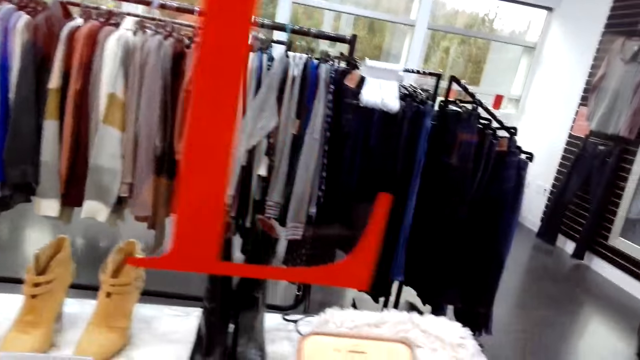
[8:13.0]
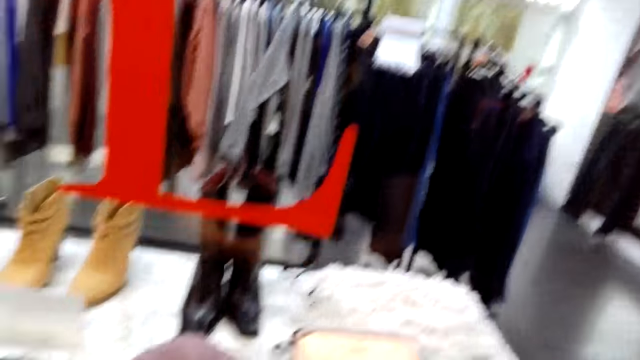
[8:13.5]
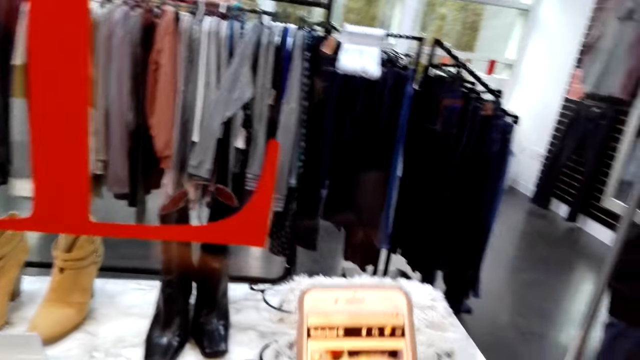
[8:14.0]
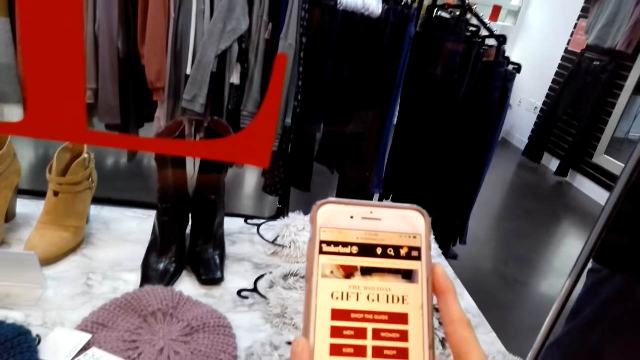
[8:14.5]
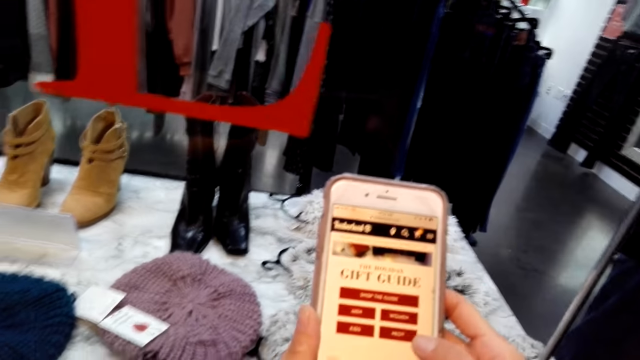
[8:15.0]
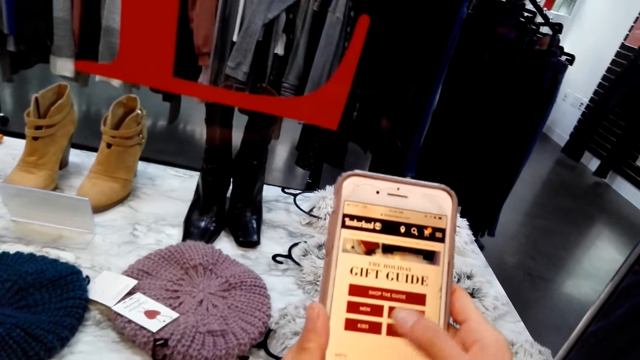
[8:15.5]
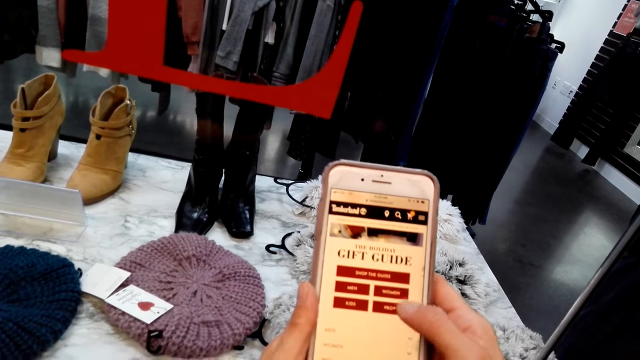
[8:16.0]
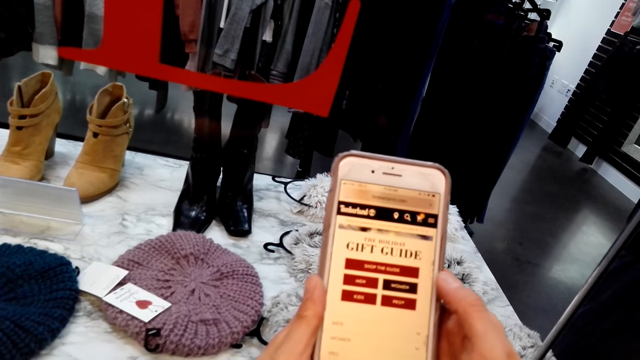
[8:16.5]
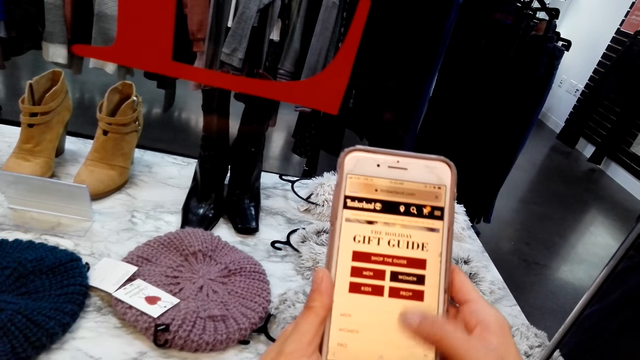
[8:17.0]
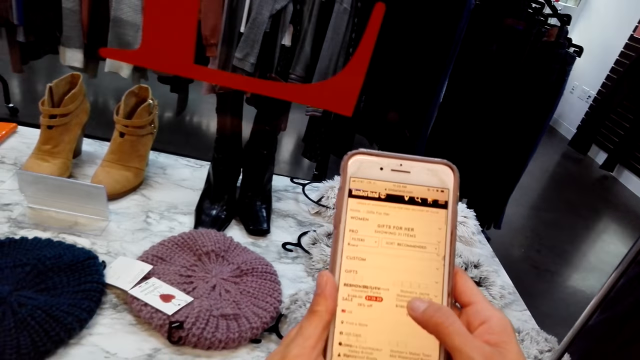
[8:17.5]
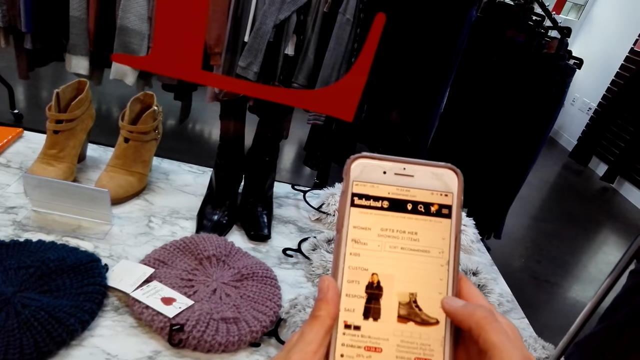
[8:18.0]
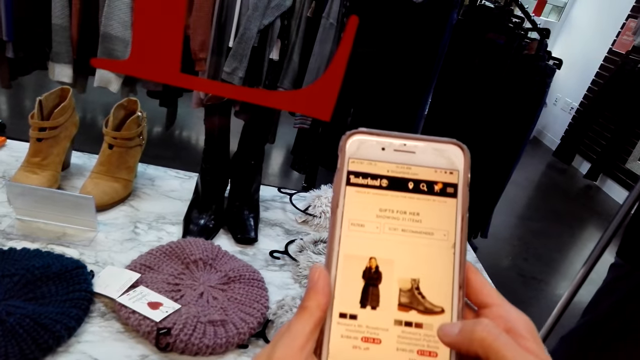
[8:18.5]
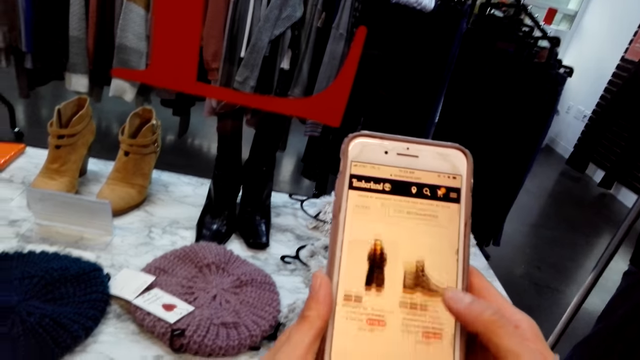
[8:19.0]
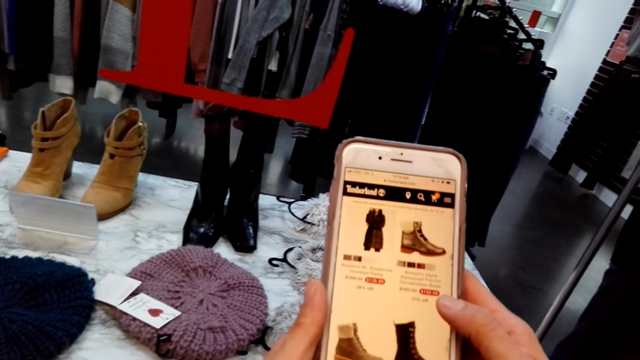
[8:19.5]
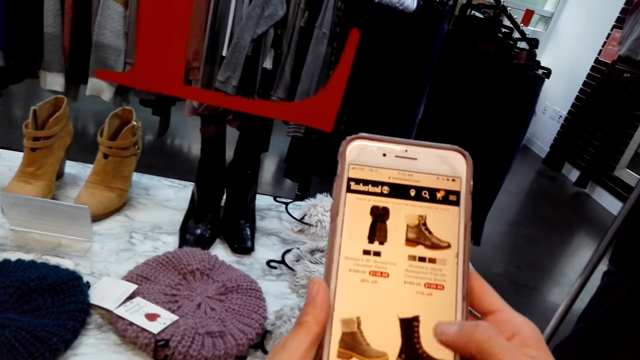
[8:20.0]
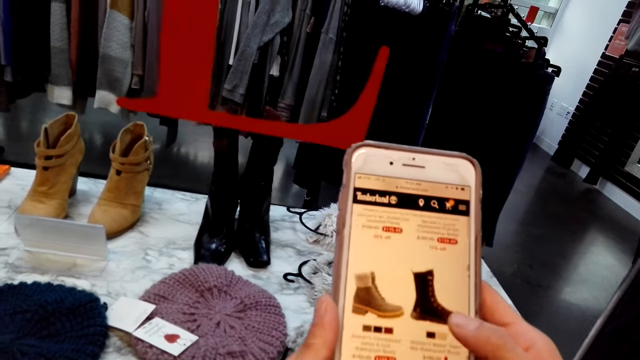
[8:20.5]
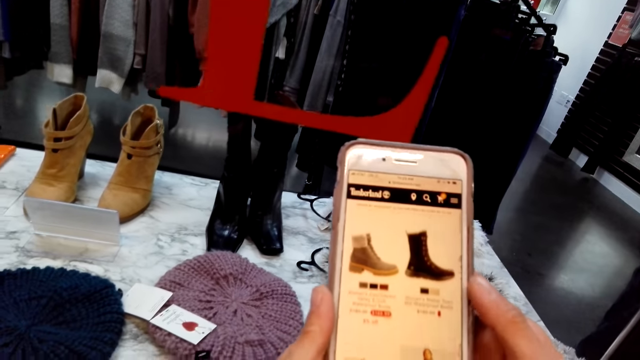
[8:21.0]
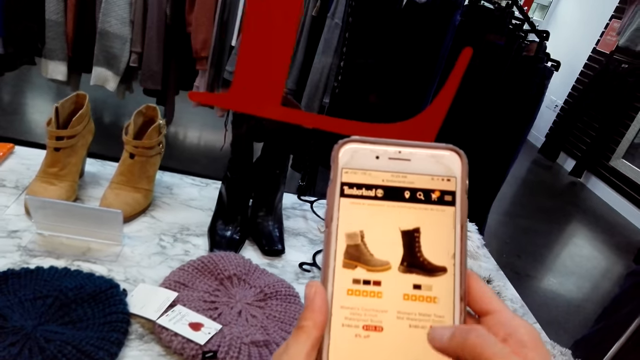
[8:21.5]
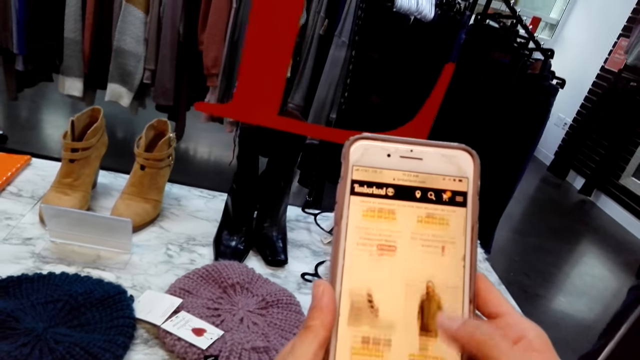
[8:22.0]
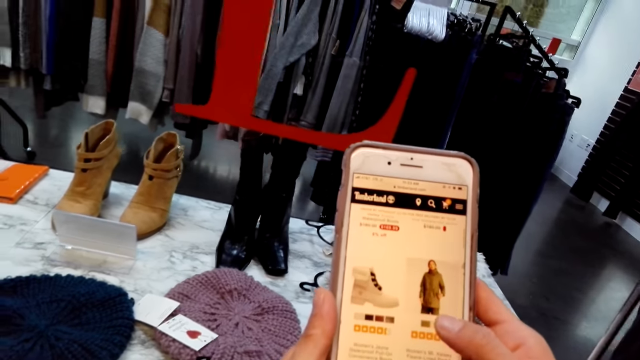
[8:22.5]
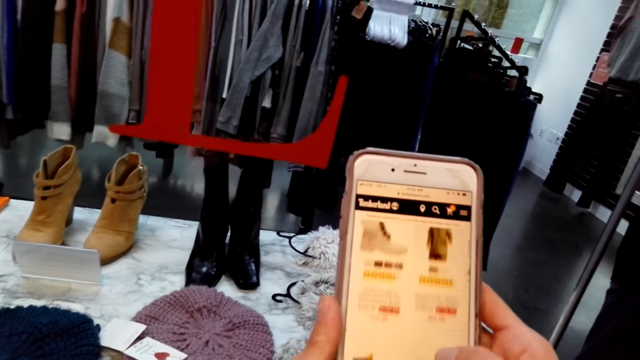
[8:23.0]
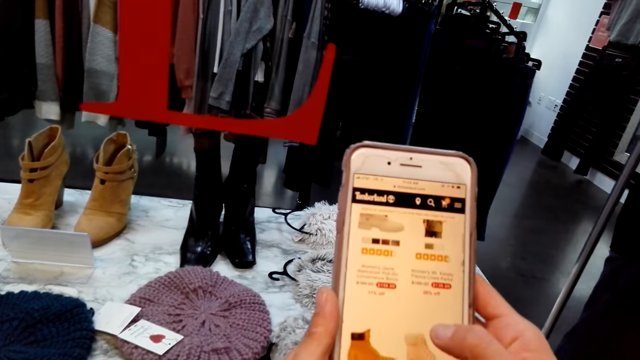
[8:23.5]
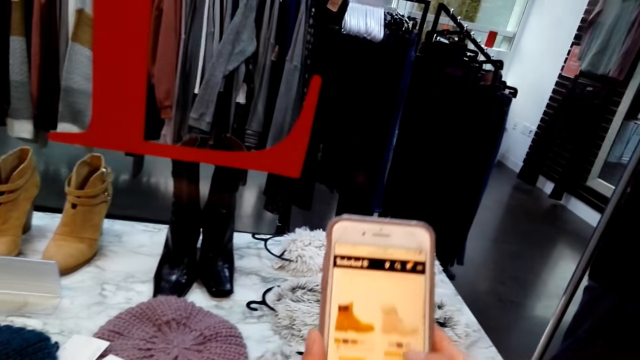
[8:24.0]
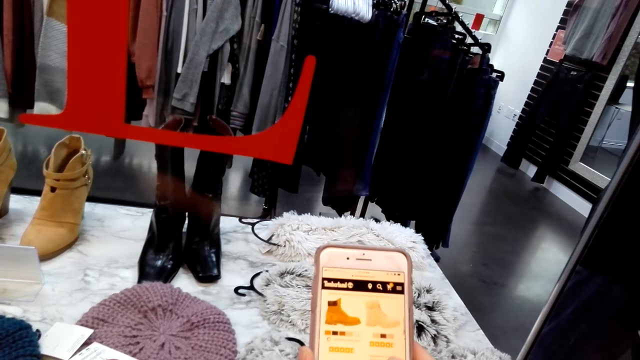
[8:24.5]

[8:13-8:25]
The camera wearer uses a phone. They speak.

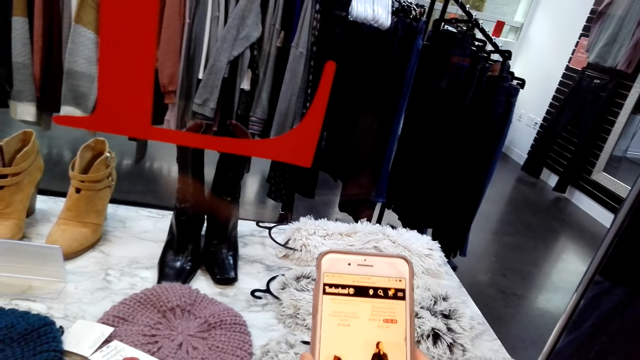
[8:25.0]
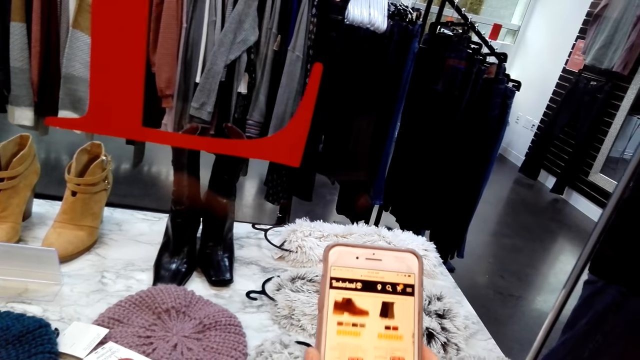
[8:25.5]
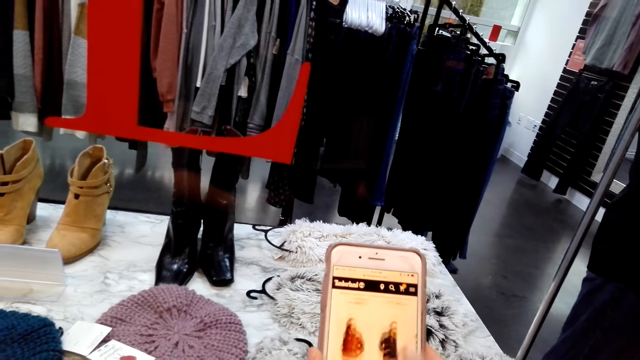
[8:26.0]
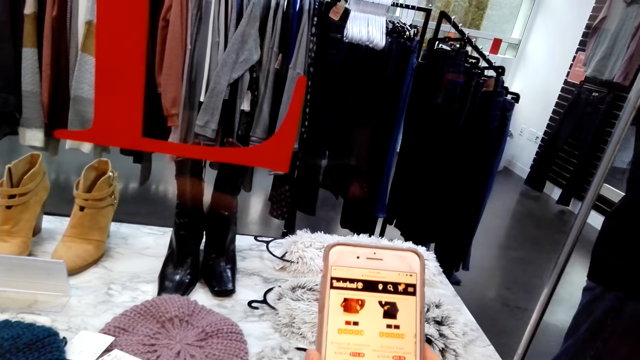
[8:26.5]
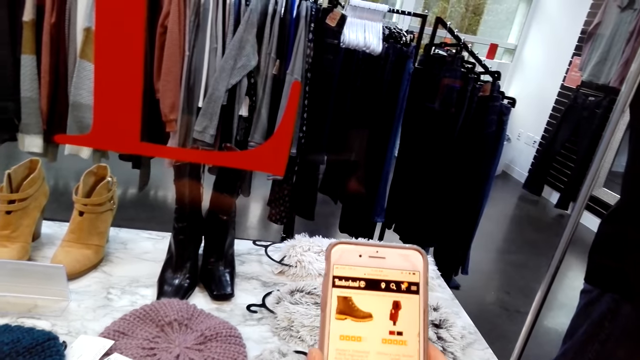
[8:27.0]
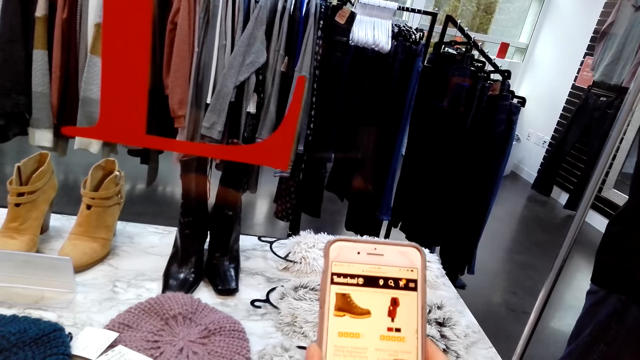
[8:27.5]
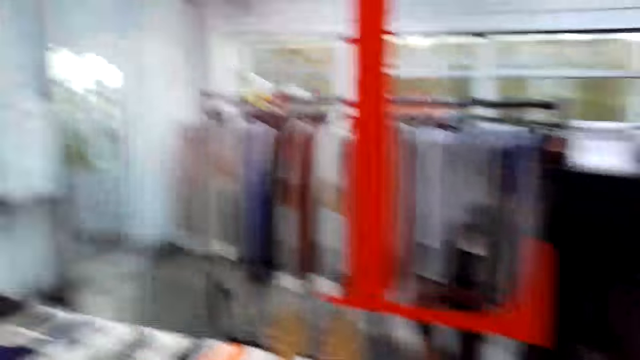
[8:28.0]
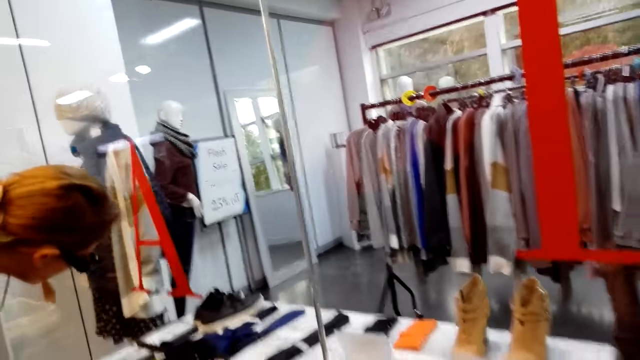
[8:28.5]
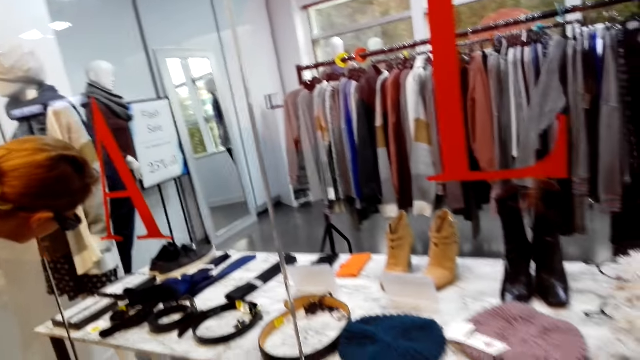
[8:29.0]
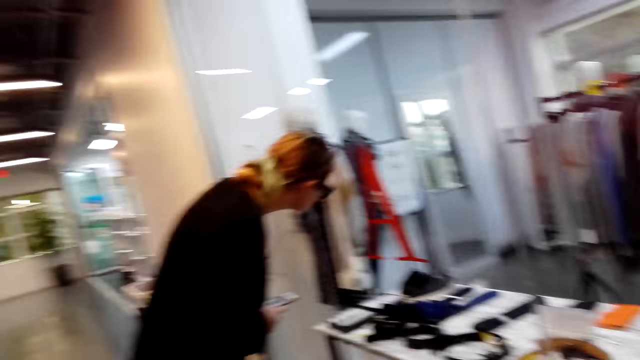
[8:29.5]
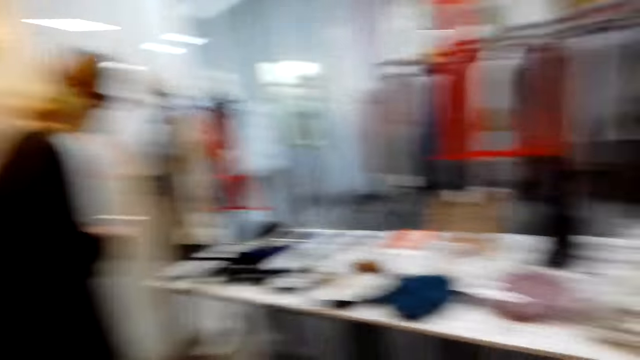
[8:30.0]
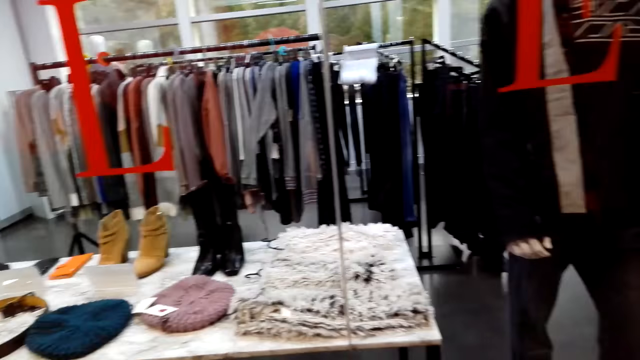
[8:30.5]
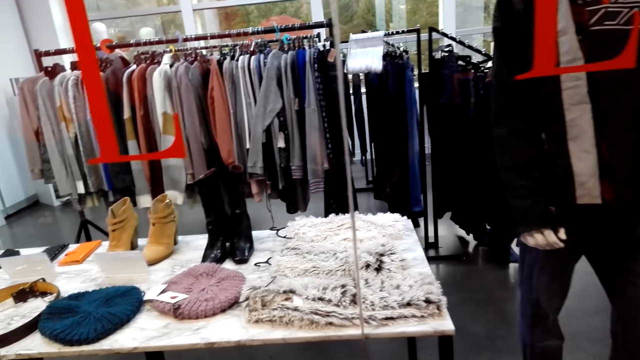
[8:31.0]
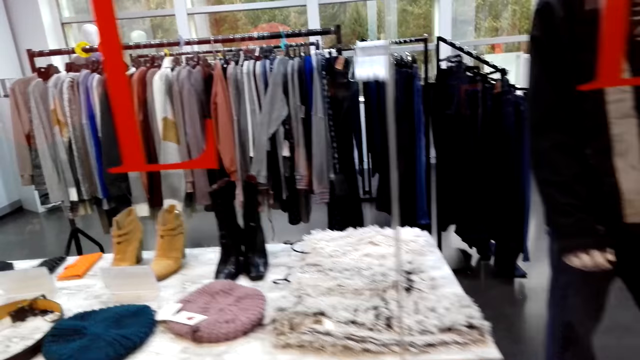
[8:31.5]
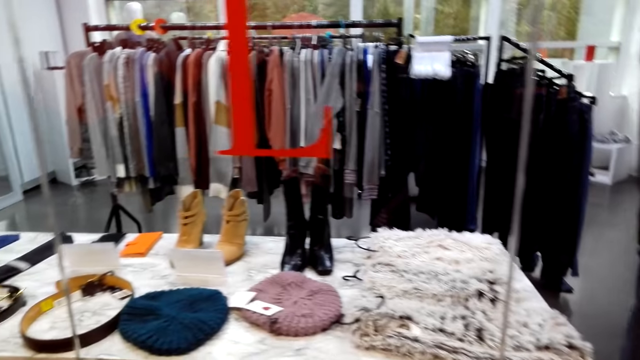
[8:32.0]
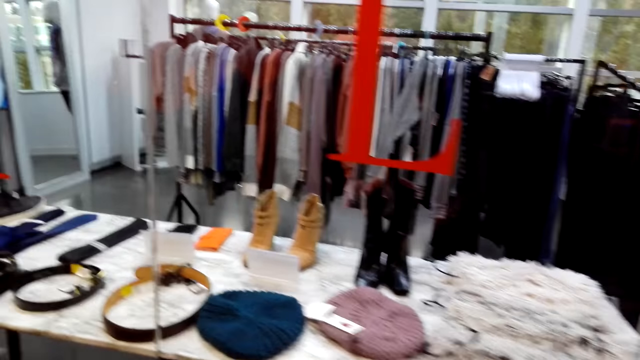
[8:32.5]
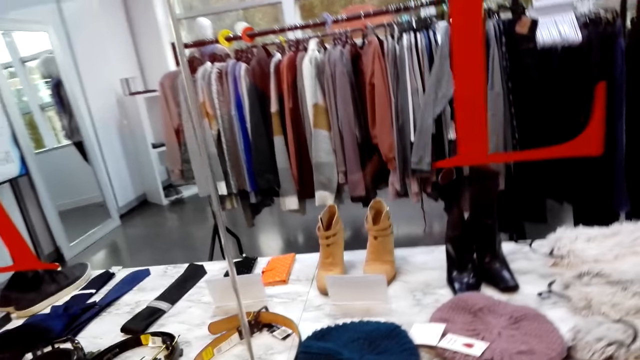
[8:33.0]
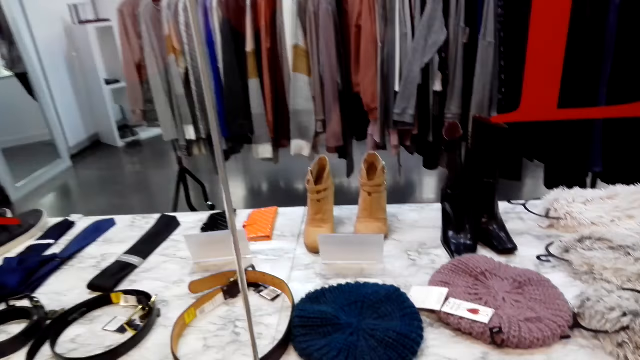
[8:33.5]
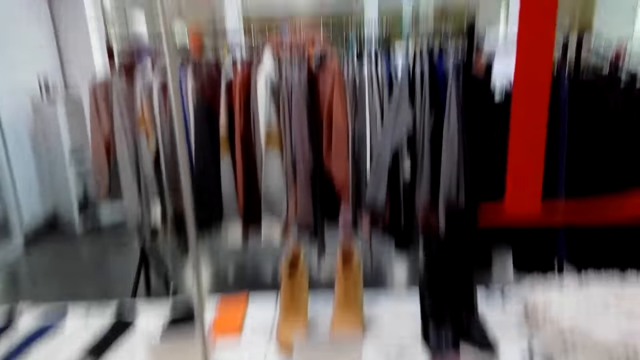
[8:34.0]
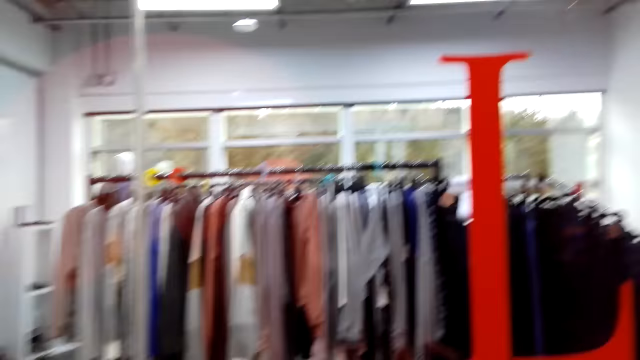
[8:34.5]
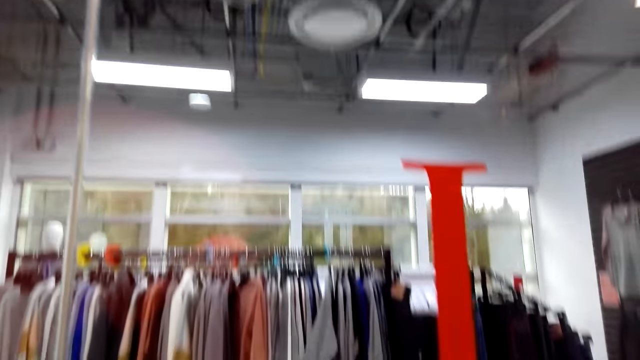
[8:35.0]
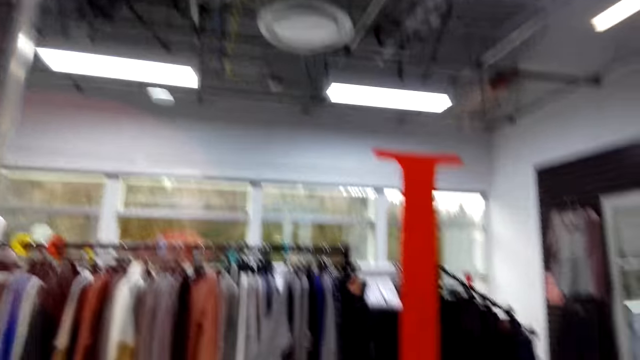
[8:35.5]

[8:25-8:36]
The camera wearer looks left and moves back. A woman leans forward. The woman looks at something on the display. The camera wearer scrolls the pictures on the phone. They move forward, move left and look up.
